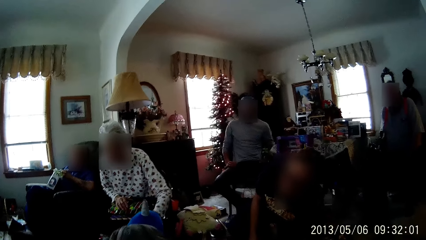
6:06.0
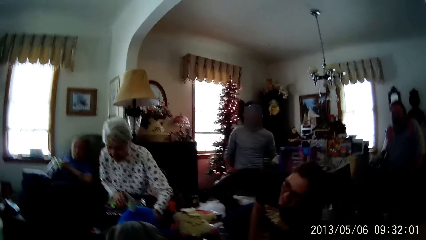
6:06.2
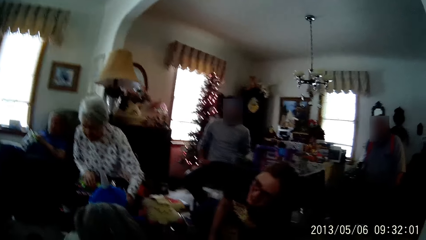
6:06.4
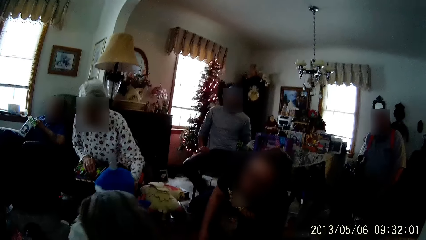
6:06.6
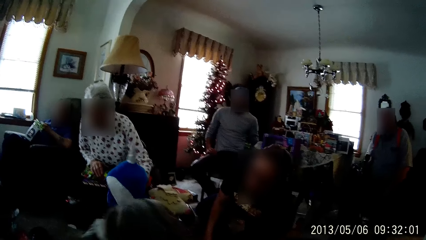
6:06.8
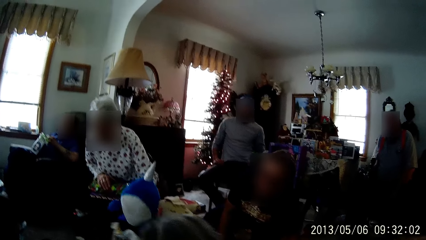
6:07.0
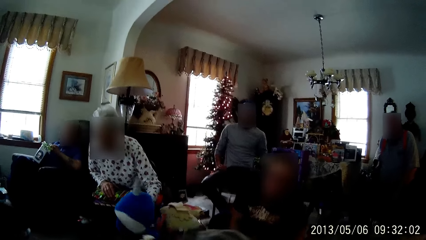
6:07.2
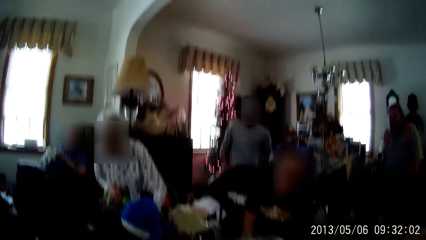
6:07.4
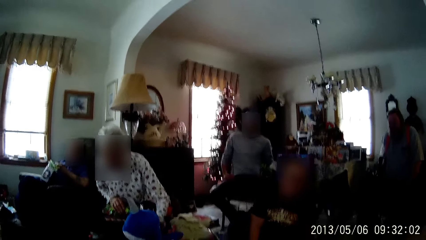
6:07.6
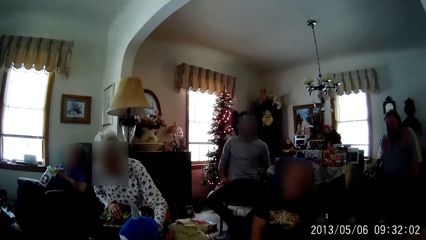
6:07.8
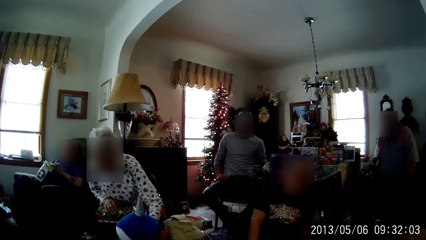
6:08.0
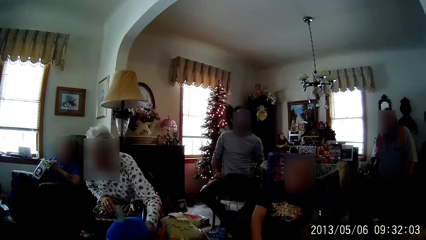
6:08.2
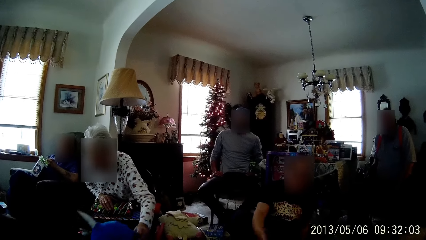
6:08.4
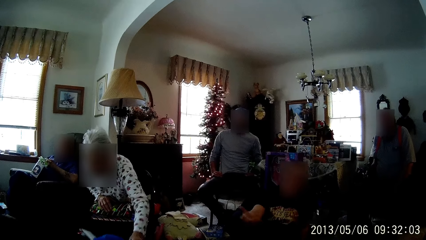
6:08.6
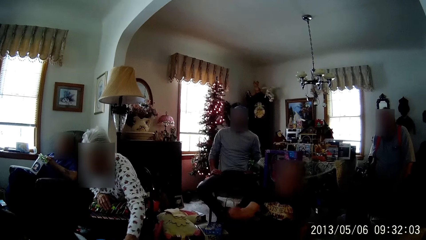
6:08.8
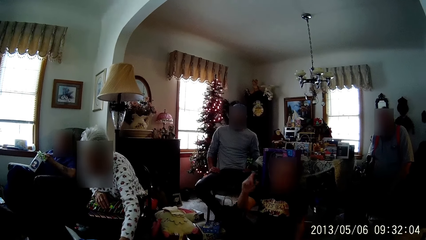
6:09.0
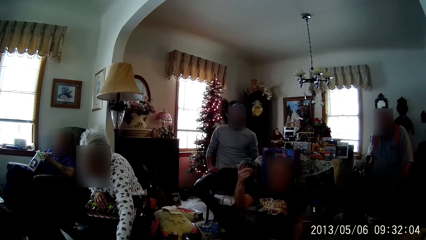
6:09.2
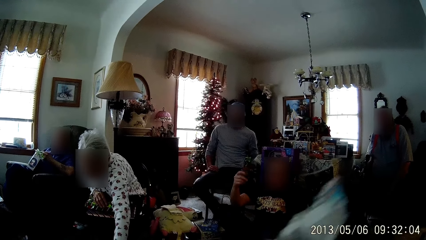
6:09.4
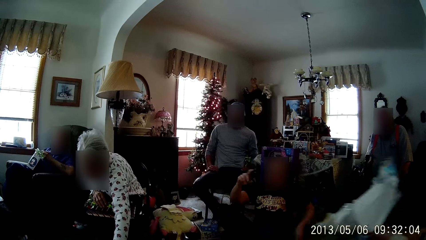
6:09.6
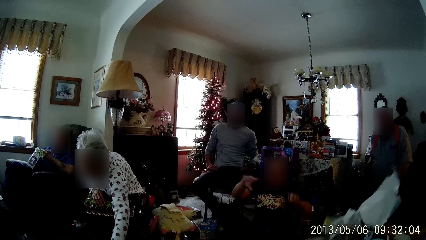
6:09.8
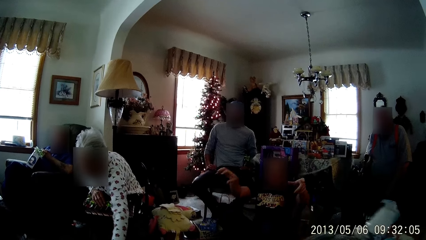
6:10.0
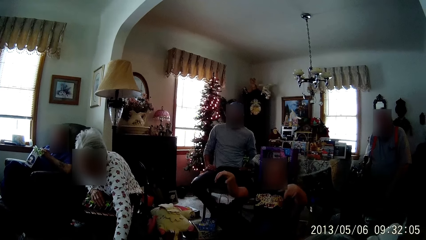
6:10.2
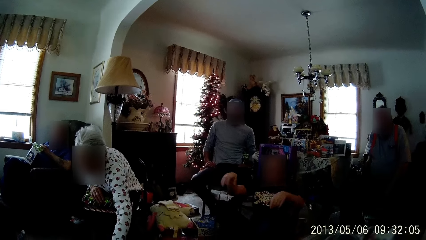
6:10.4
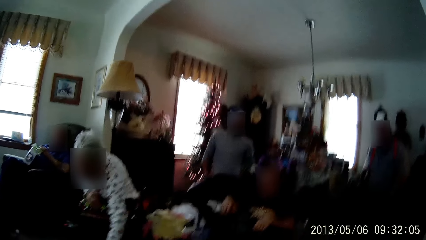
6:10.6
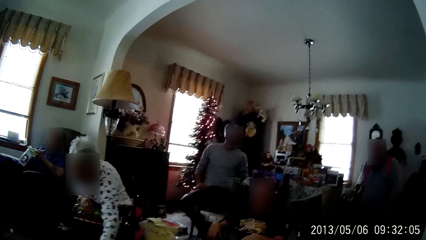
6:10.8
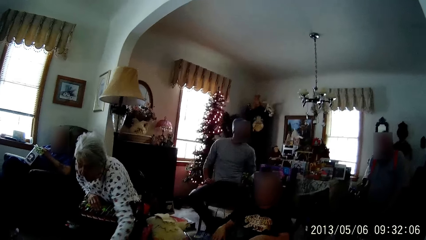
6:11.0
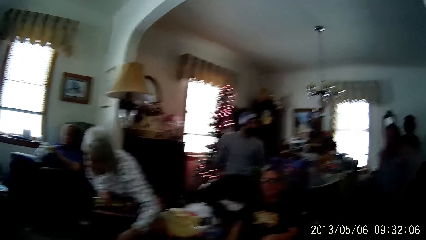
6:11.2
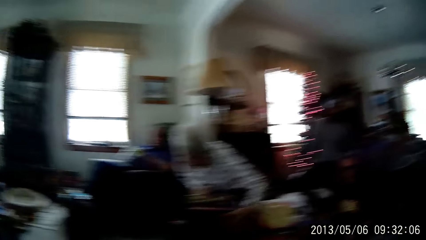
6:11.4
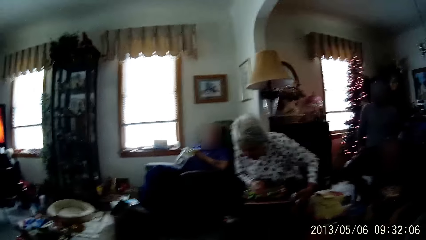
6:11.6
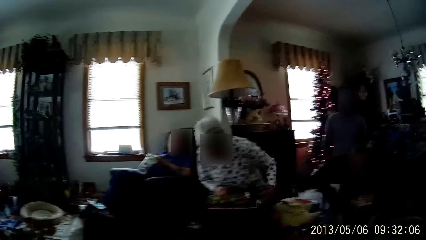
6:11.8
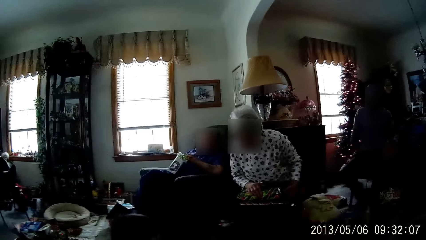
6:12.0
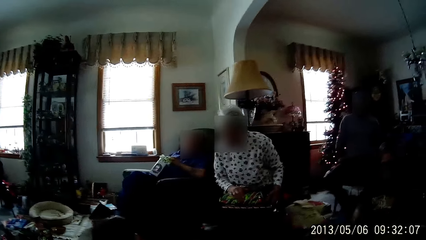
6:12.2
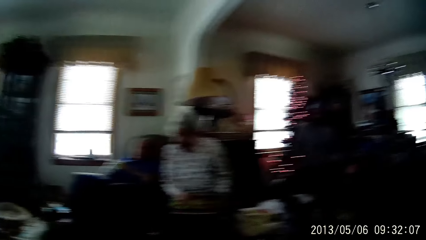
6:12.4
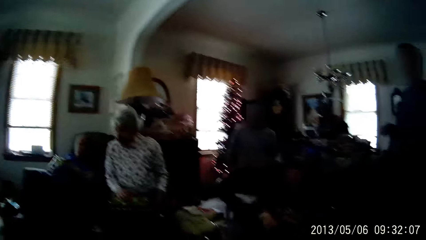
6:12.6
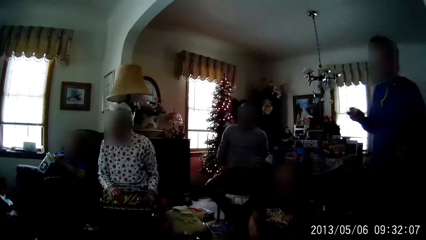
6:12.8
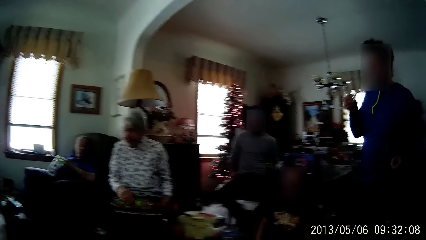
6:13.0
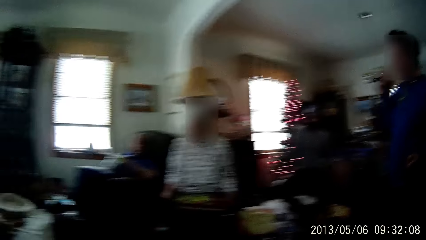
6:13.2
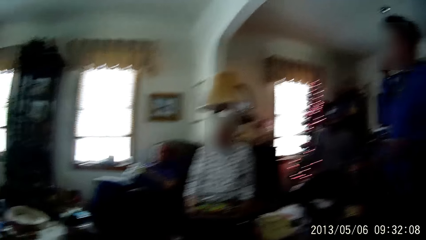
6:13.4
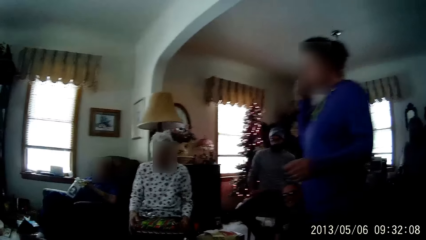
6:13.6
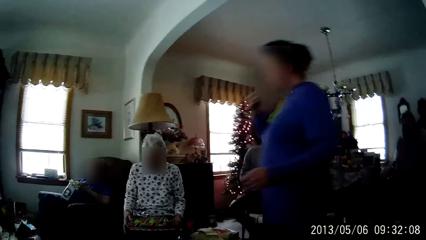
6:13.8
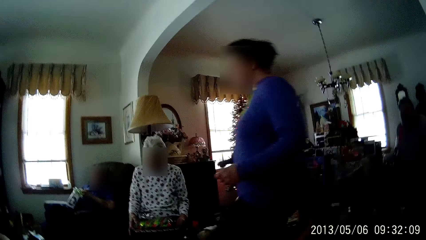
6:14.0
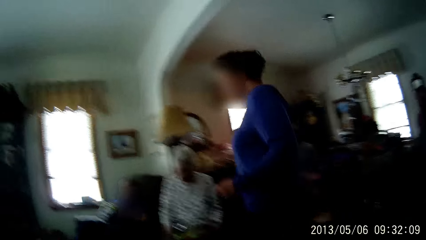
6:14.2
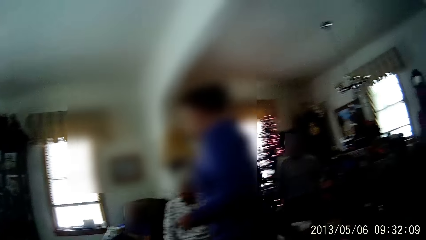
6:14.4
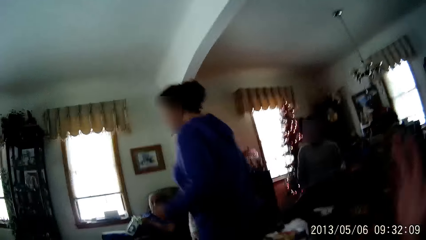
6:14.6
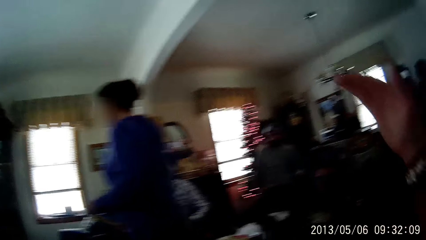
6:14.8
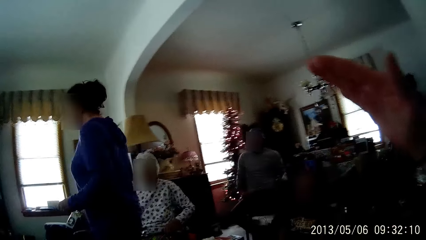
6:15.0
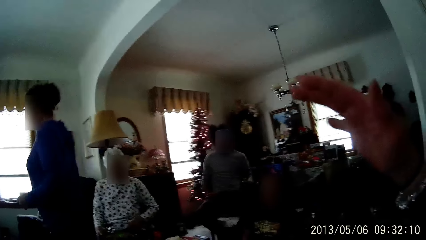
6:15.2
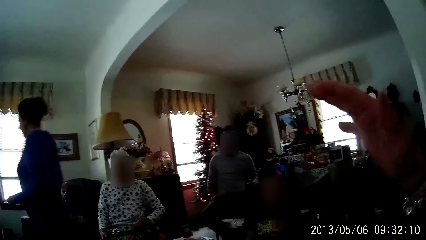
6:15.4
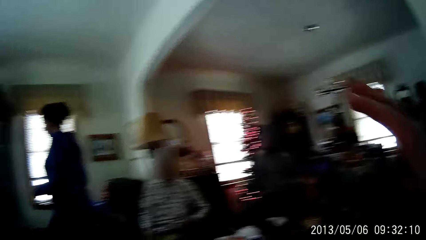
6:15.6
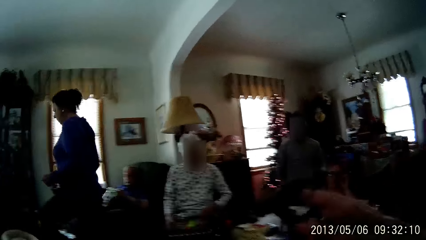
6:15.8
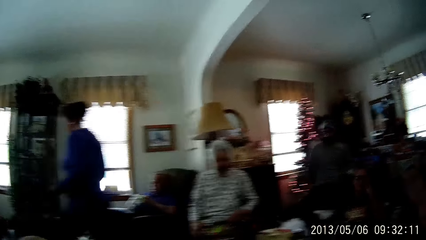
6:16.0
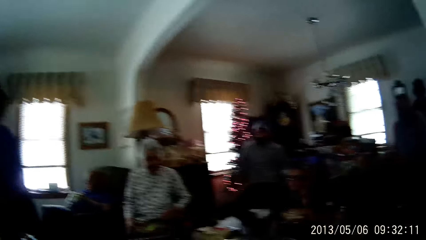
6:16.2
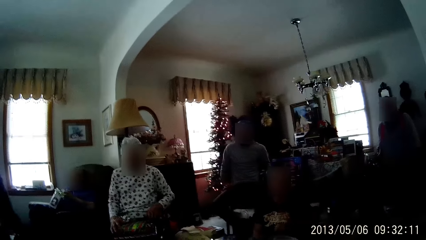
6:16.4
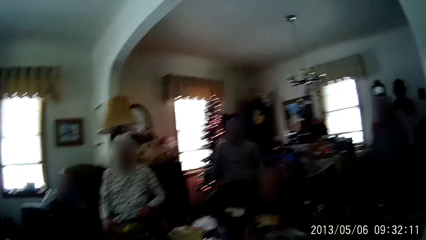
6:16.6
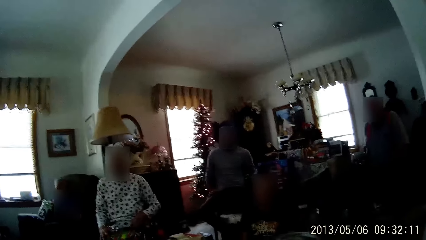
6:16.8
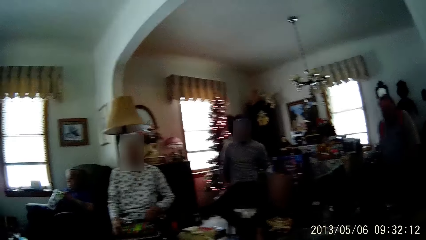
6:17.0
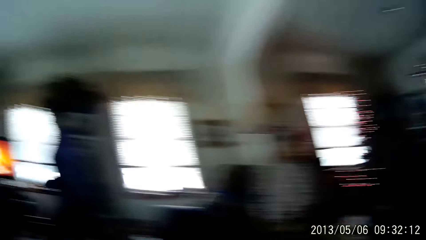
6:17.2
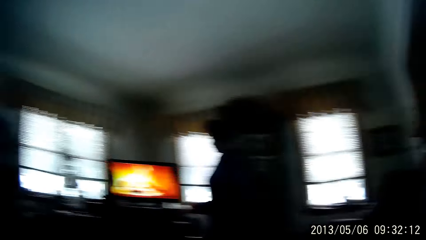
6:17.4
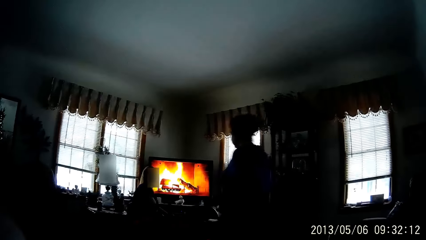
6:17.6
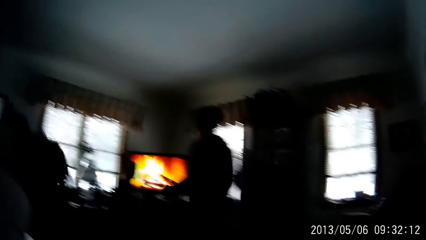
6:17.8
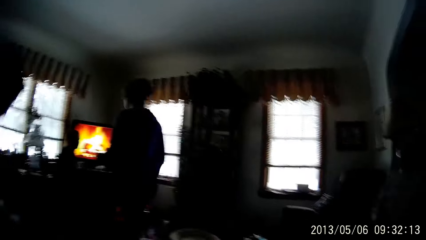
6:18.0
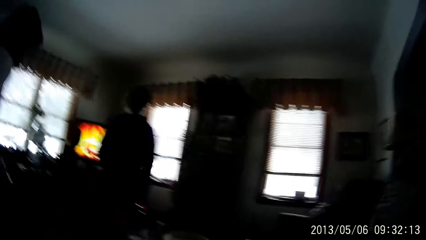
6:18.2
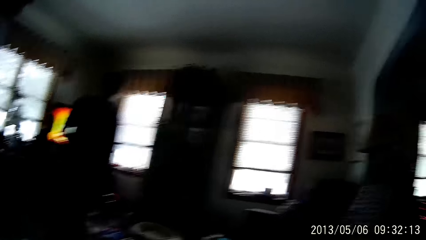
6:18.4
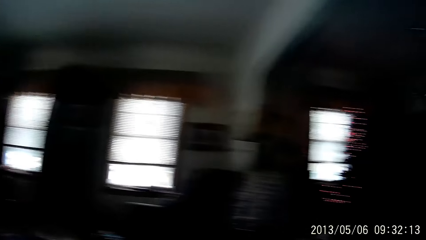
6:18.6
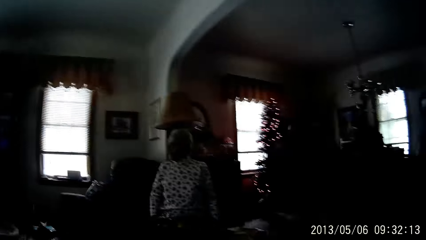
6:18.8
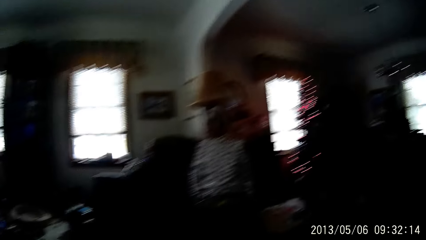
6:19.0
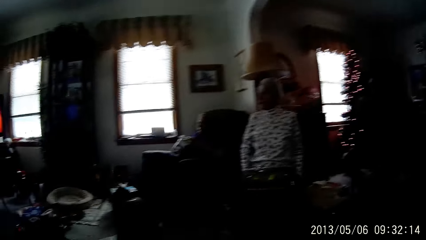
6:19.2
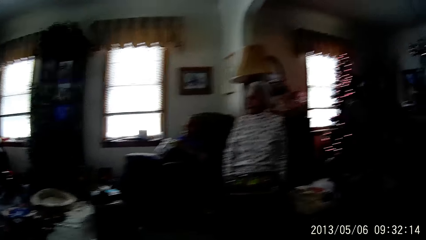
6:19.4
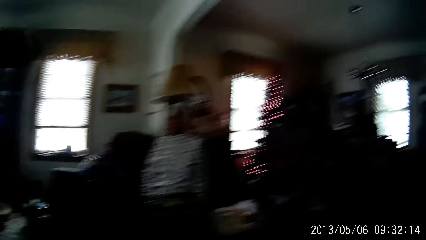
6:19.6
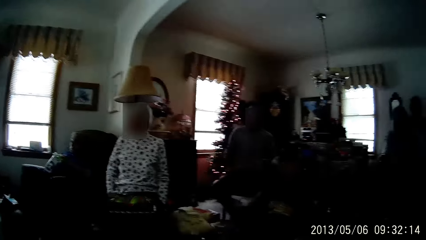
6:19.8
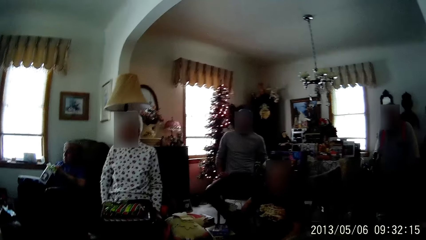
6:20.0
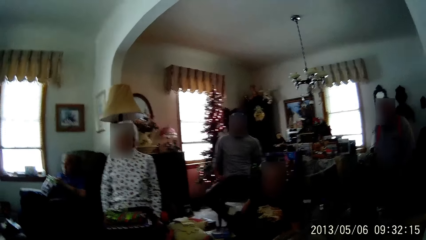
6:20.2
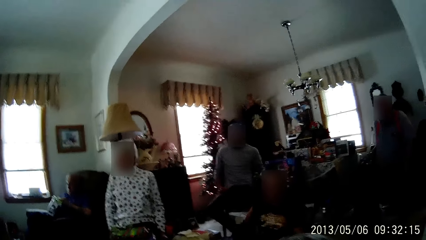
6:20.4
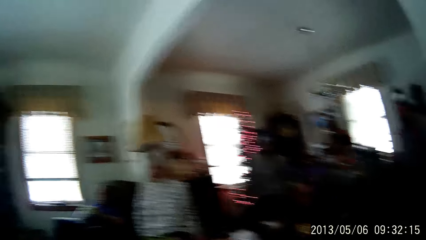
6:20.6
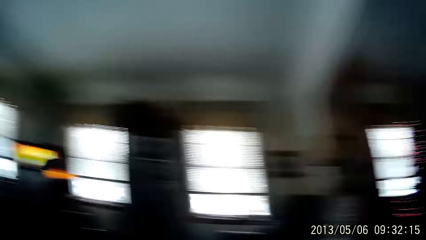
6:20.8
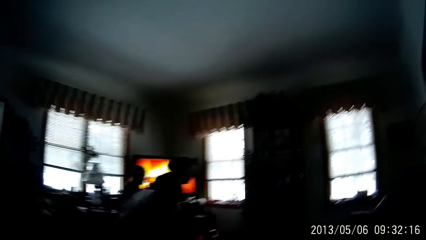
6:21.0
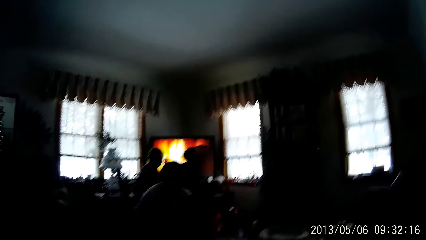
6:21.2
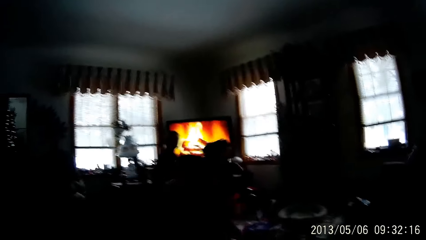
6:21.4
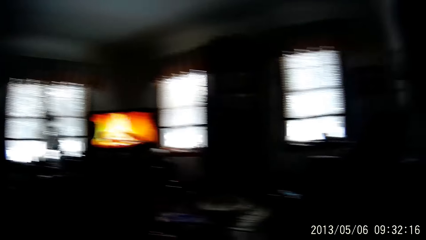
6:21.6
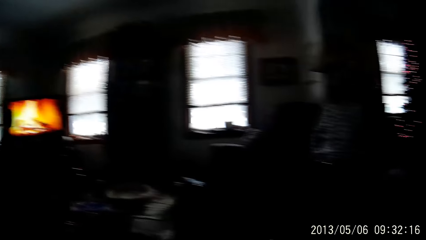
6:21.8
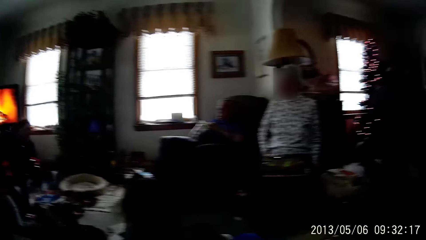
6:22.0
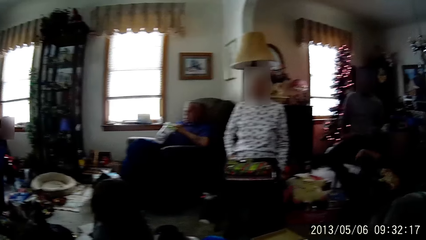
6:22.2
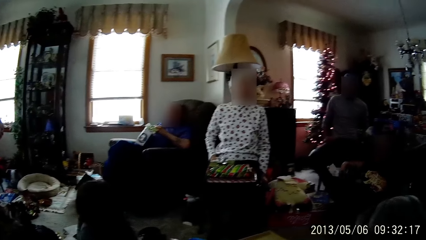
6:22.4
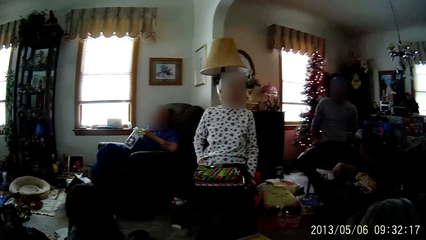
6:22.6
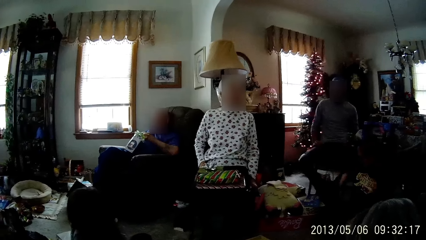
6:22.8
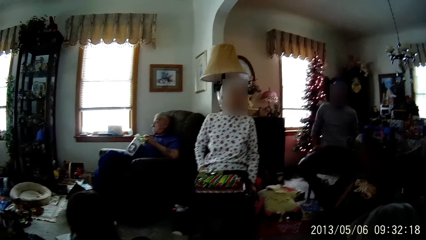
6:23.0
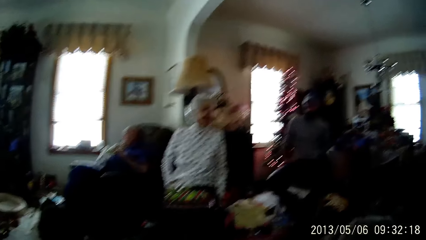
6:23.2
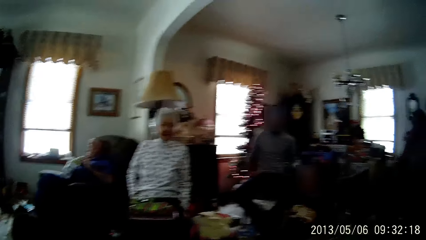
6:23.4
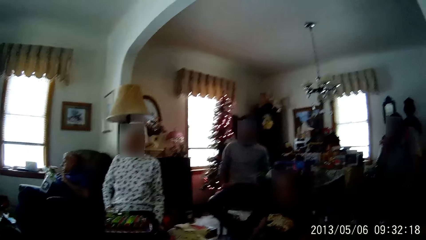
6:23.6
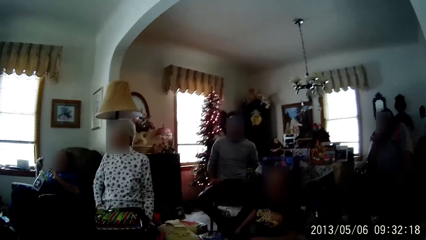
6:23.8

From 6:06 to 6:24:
The woman drops the stuffed toy on the floor with her left hand. Another woman walks across the room. The camera wearer waves her right hand. A boy stands up. The boy sits down on the couch. The other woman sits down on the couch.
